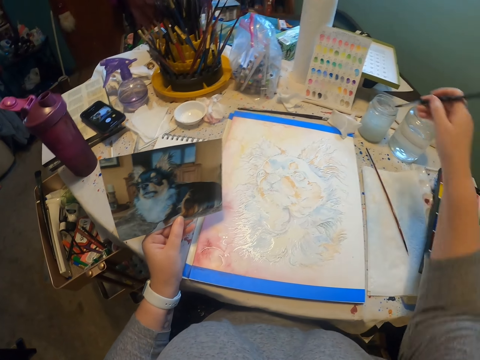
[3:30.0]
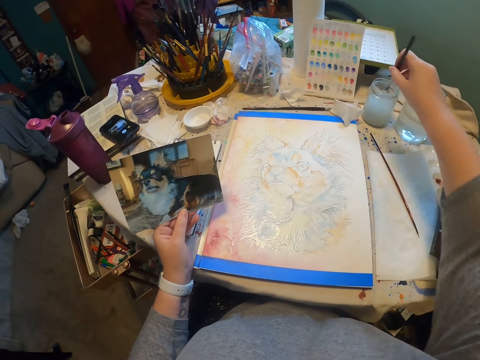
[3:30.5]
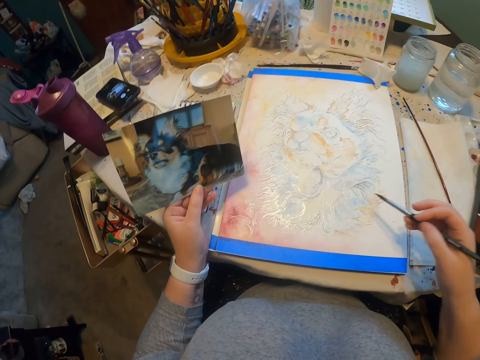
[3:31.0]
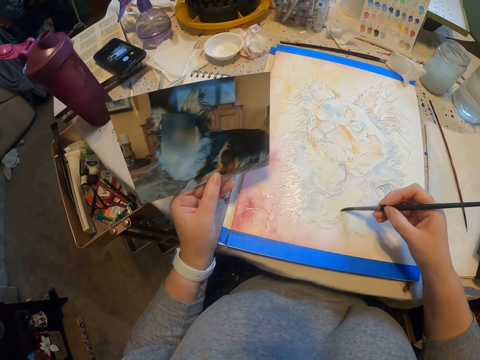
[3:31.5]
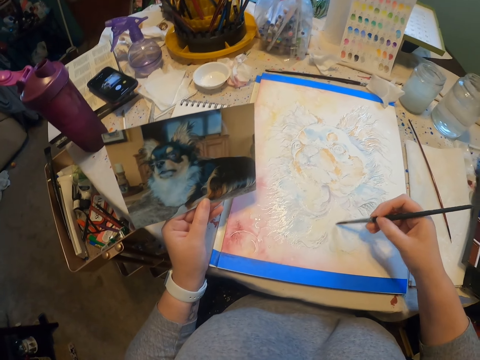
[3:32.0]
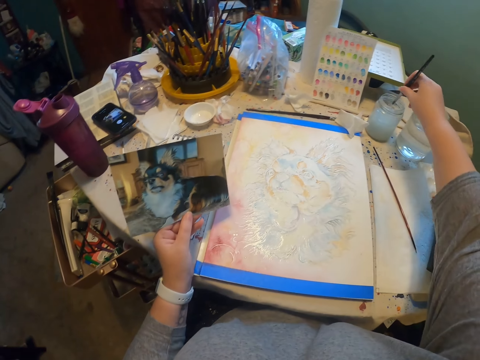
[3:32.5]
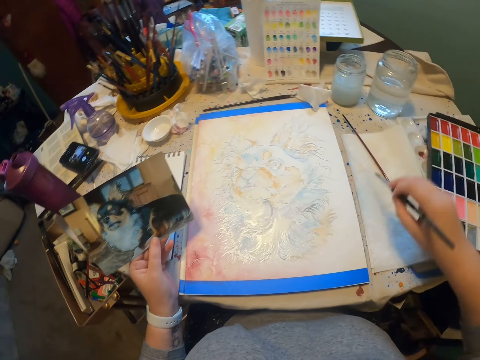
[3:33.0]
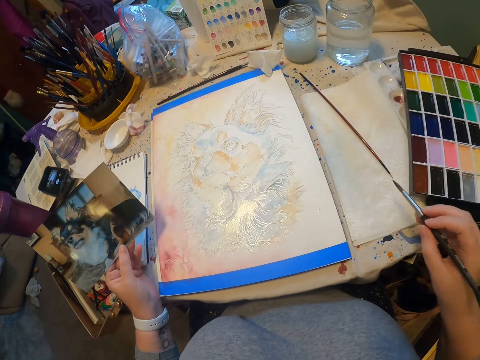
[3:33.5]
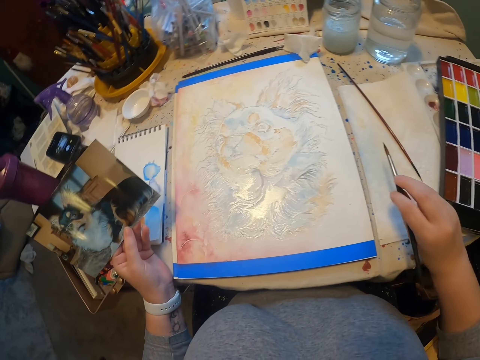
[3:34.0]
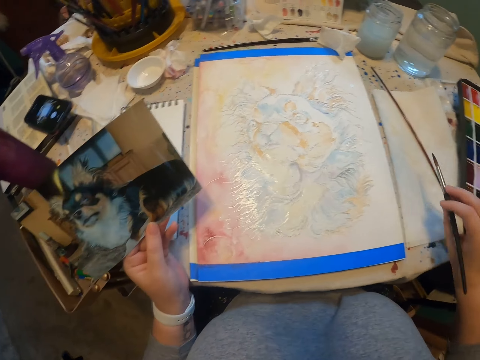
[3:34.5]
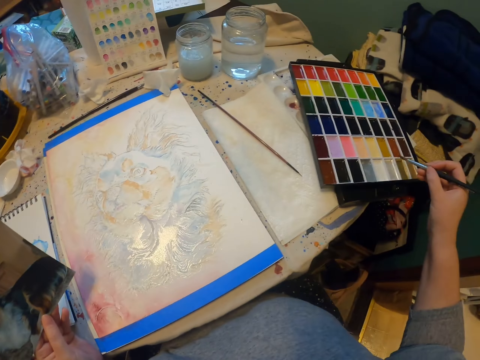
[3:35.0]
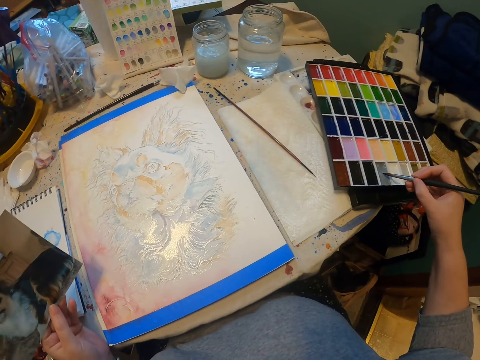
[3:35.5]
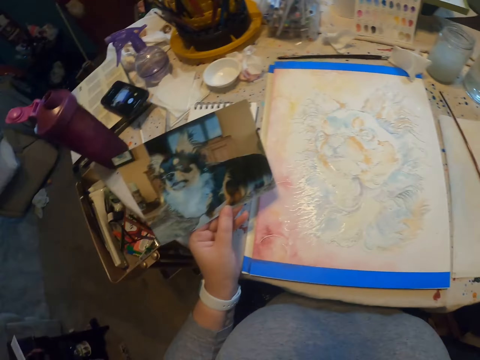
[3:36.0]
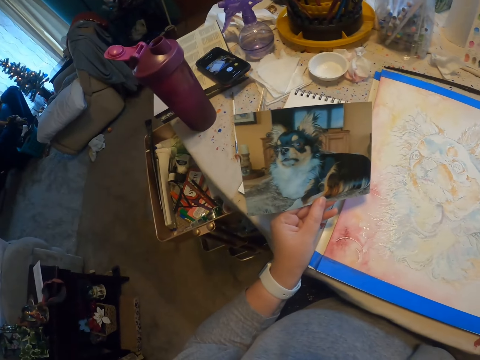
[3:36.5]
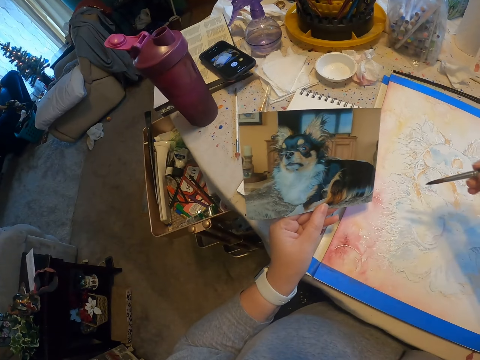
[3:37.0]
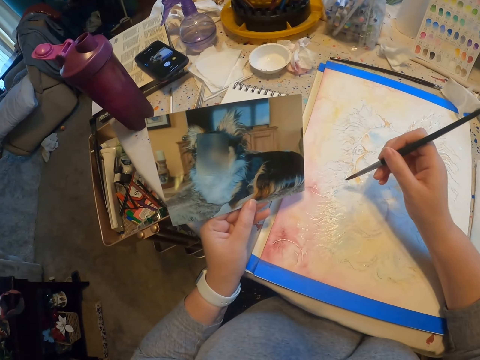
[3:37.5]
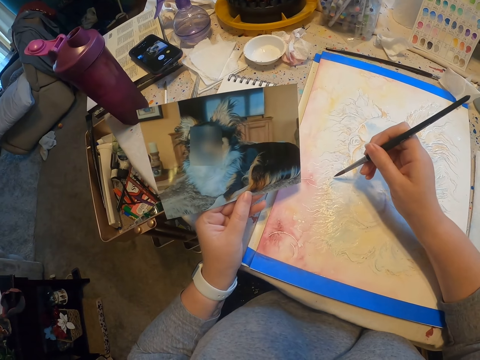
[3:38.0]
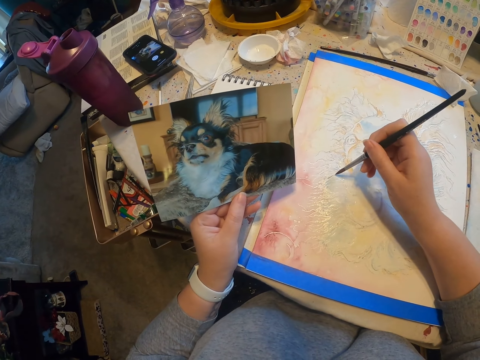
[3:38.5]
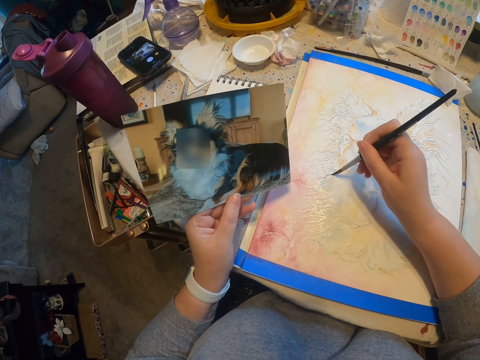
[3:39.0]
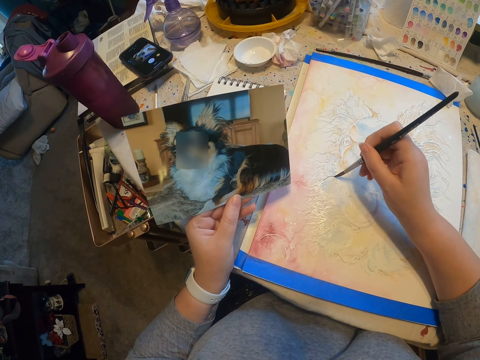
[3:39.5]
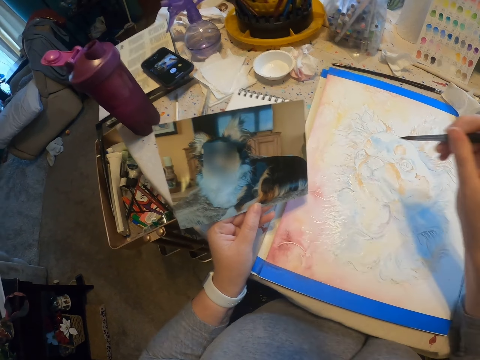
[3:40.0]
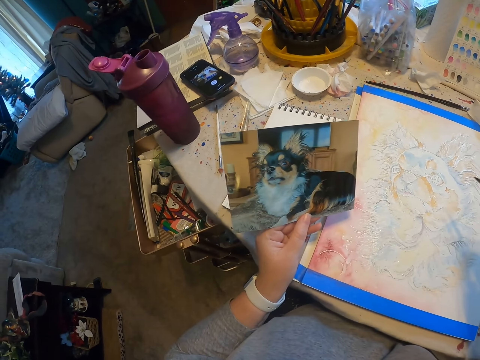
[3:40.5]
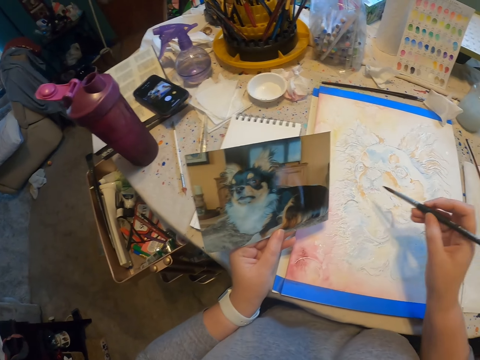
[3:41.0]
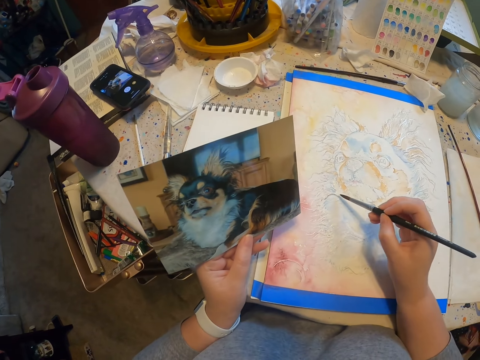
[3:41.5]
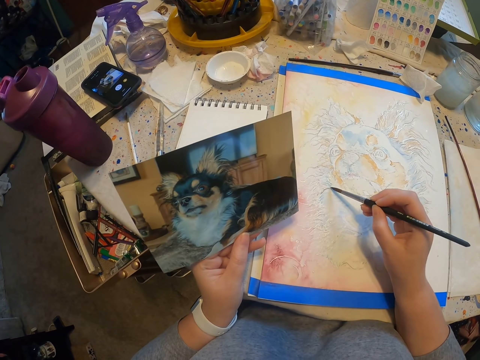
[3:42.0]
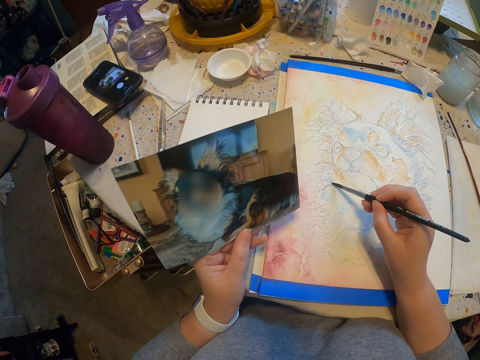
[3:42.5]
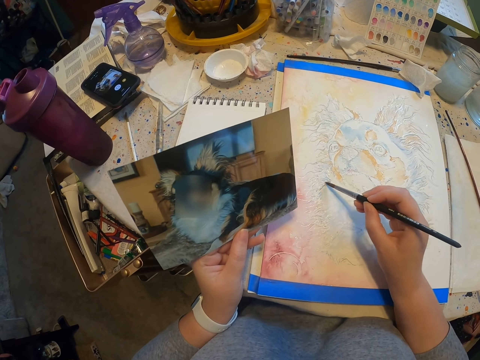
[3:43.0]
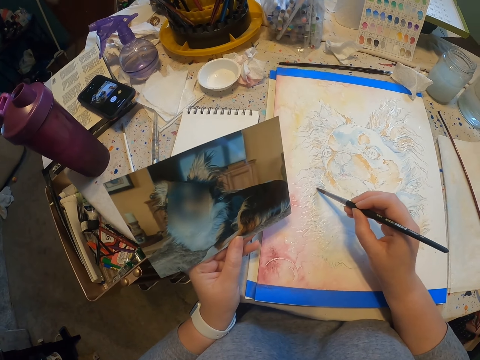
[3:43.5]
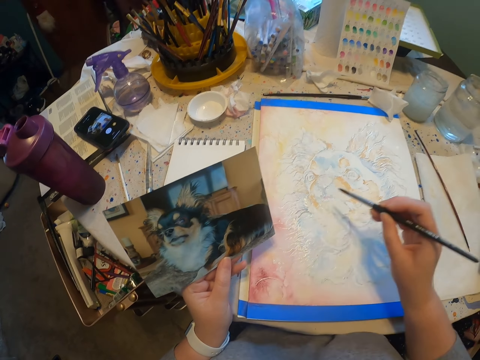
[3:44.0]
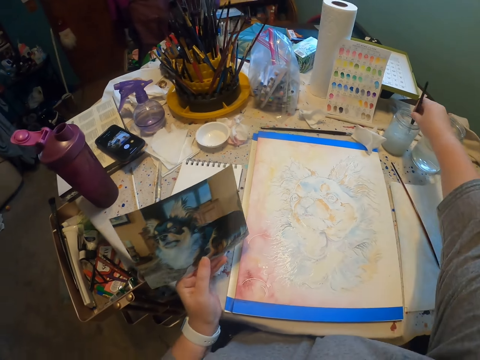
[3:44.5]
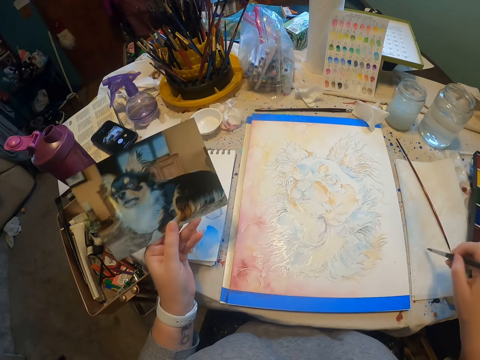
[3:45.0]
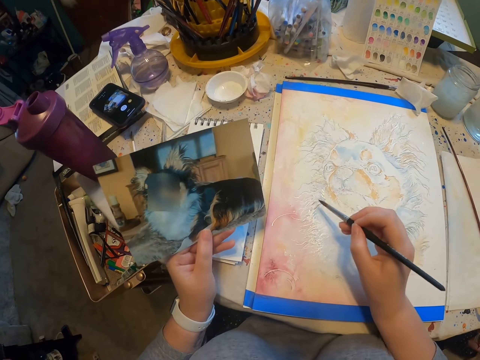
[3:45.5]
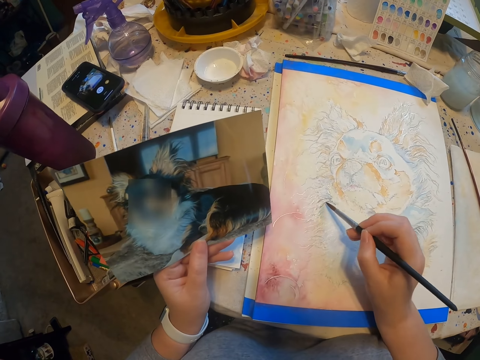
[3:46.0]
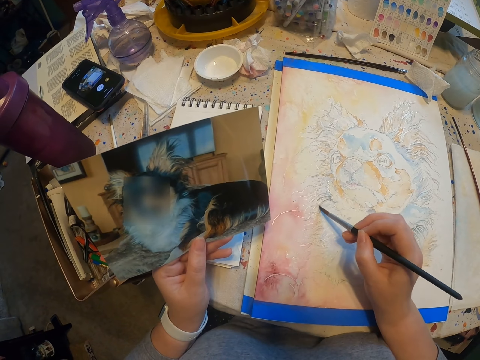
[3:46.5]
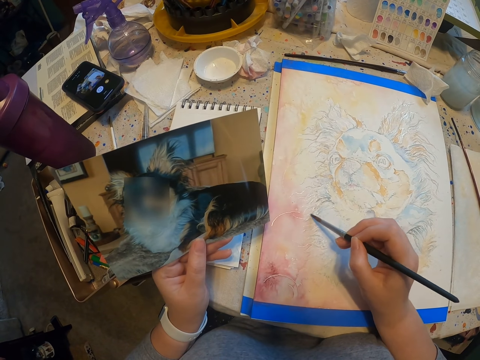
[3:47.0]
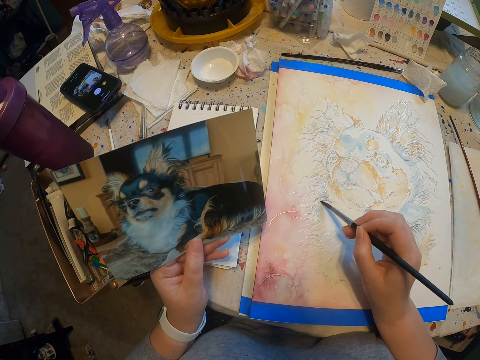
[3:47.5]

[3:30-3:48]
The camera wearer dips a paintbrush in a solvent tin. They wipe the paintbrush, paint on a piece of paper, and paint a portrait on the table. They dip the paintbrush in the solvent tin. They wipe solvent on the piece of paper. They stare at a picture. They scoop paint with the paintbrush. They brush on a color paint tray. They stare at the picture. They paint the portrait on the table. They stare at the picture. They paint the portrait on the table. They dip the paintbrush in the solvent tin. They wipe solvent on the piece of paper. They paint the portrait on the table.

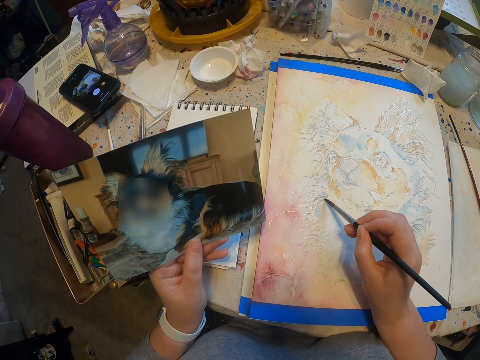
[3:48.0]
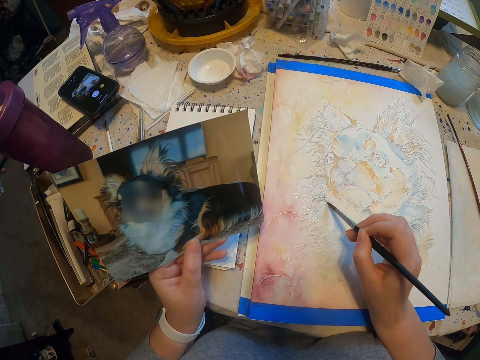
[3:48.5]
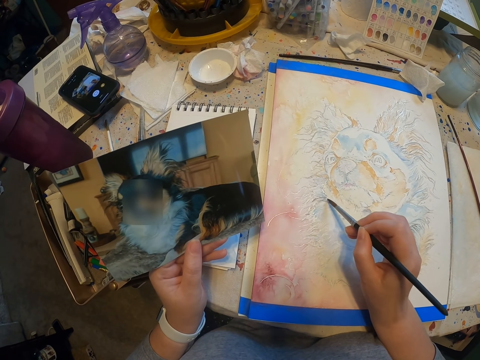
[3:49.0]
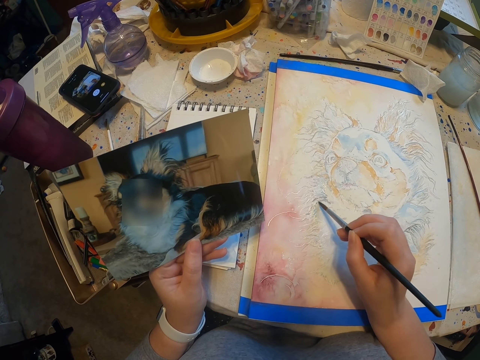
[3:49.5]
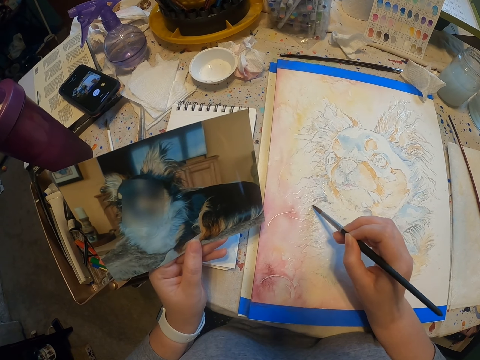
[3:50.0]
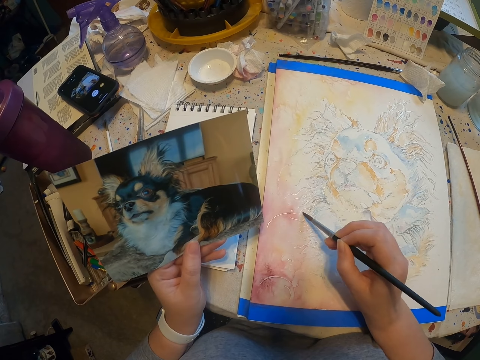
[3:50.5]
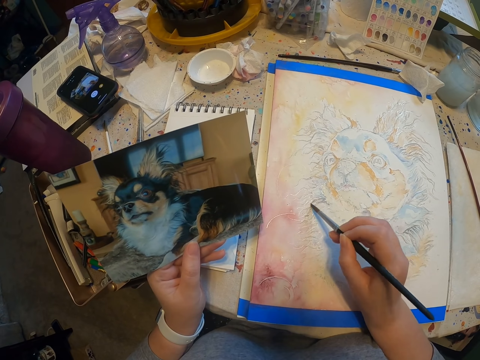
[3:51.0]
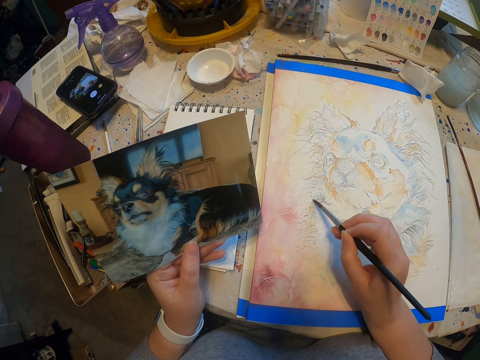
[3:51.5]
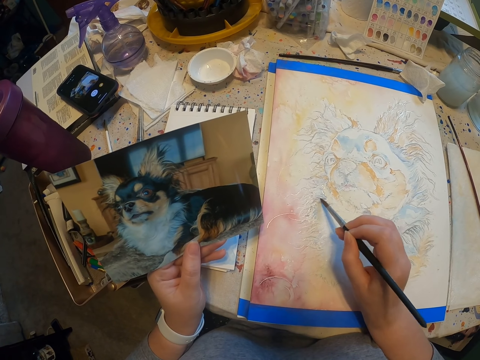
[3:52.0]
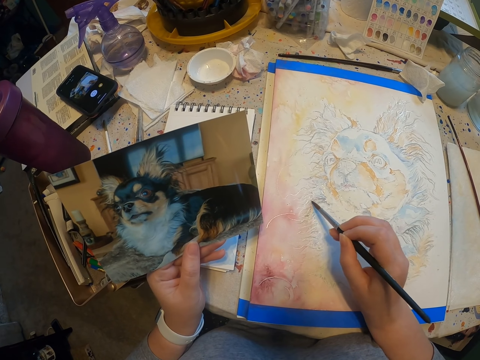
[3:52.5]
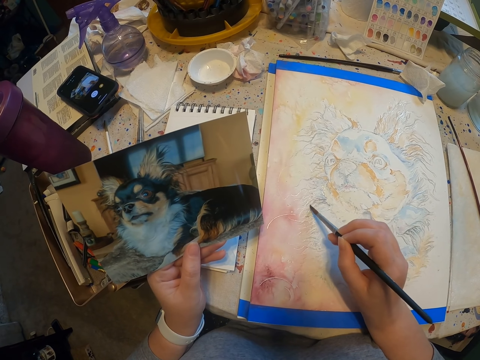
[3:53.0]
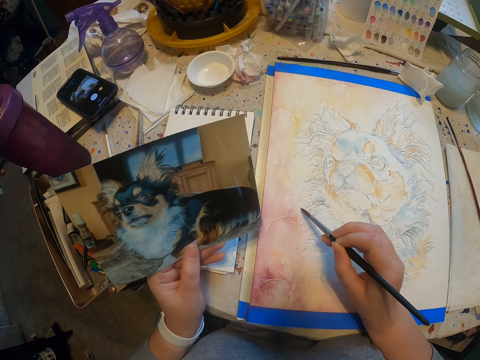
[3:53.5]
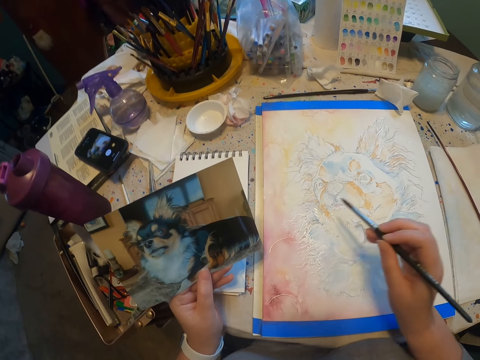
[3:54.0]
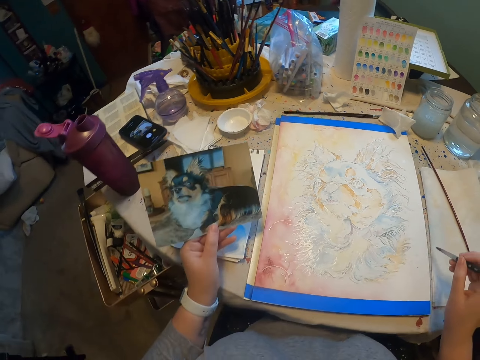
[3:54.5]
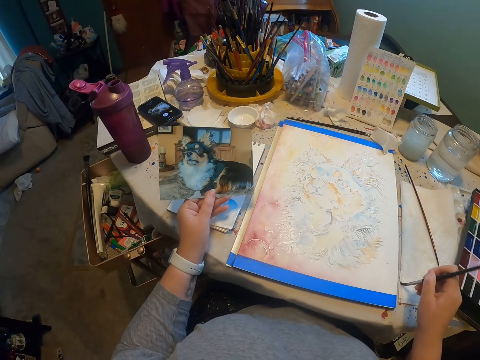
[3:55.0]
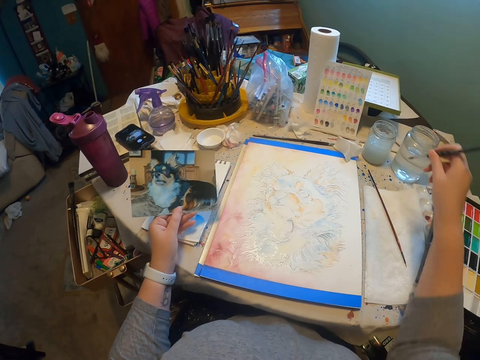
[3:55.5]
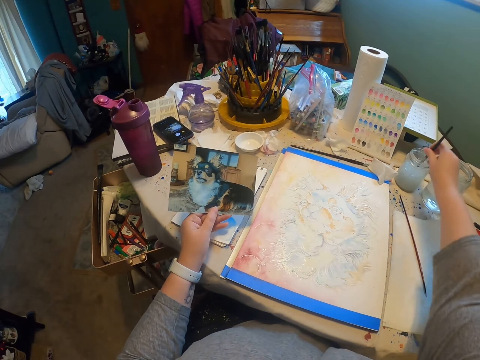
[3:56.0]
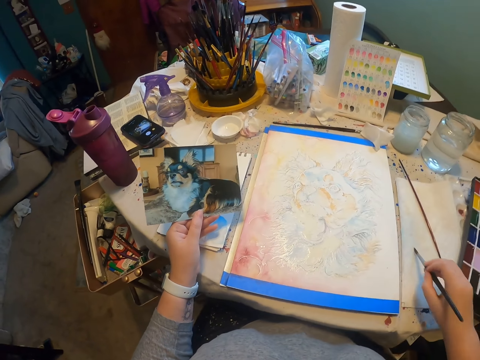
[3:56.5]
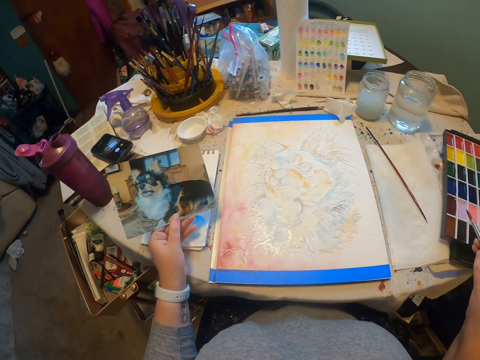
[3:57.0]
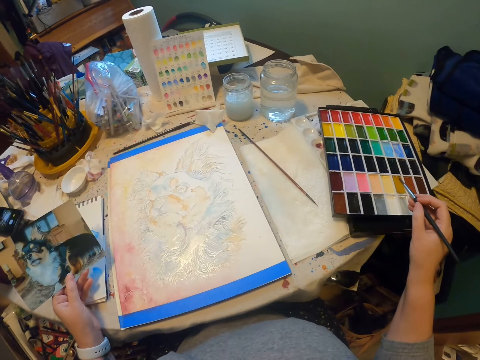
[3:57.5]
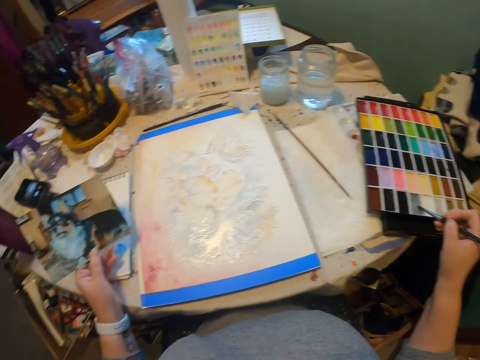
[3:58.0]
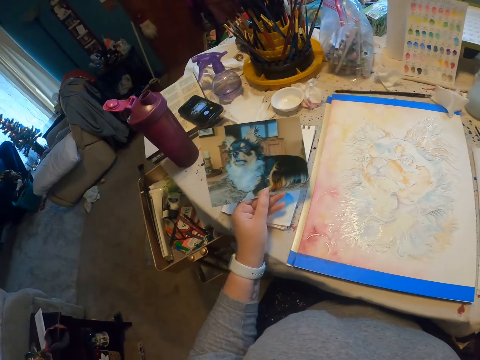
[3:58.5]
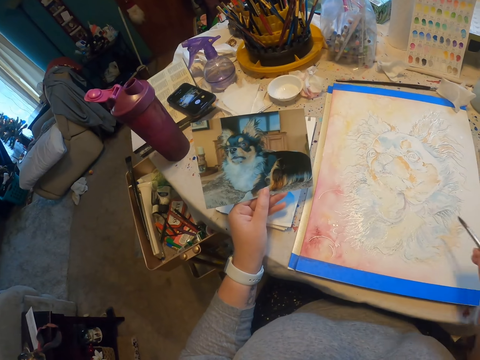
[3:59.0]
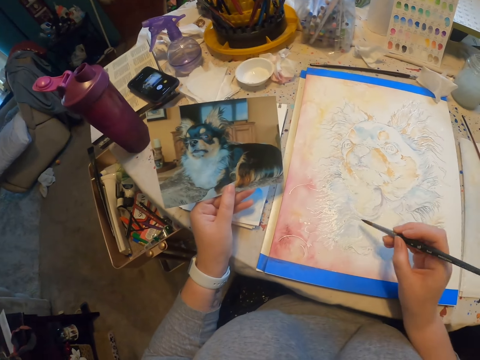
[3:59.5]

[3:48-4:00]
The camera wearer wipes a paintbrush. They paint on a piece of paper. They dip the paintbrush in a solvent tin. They wipe solvent on the piece of paper. They scoop paint with the paintbrush. They brush on a color paint tray.
